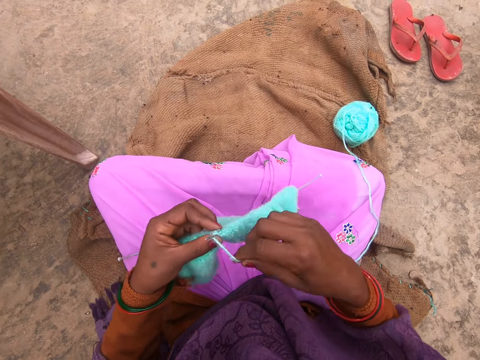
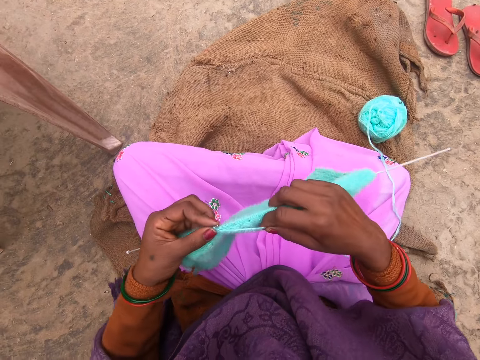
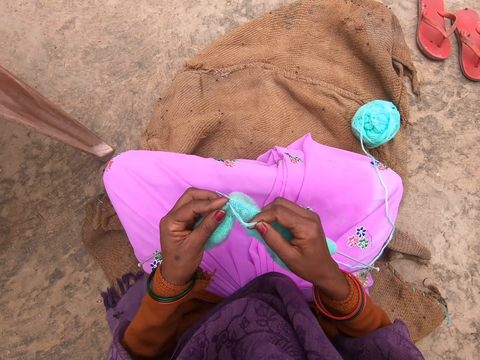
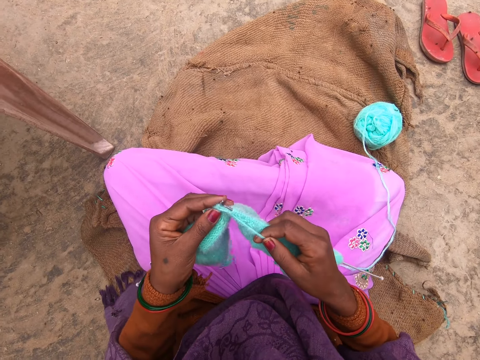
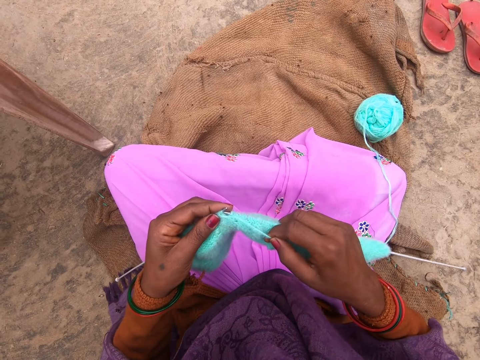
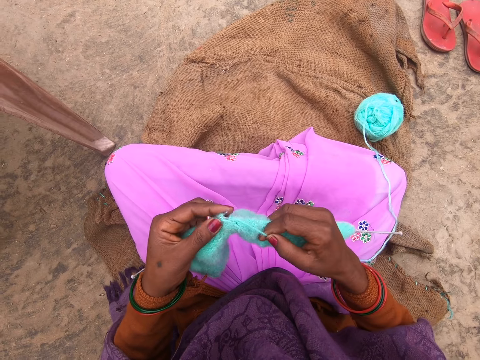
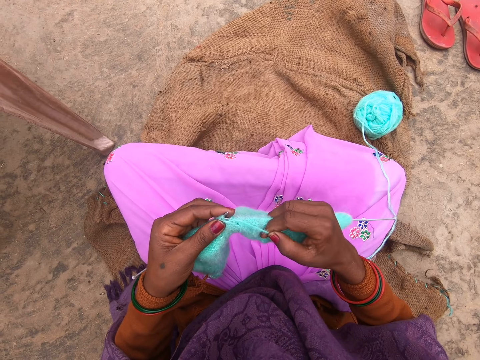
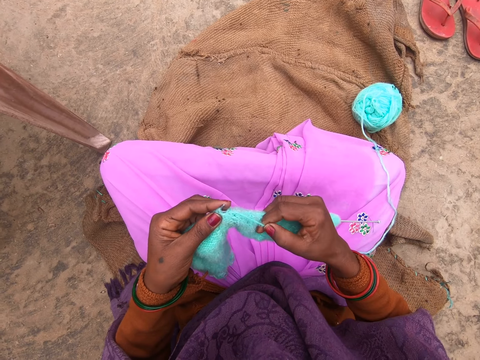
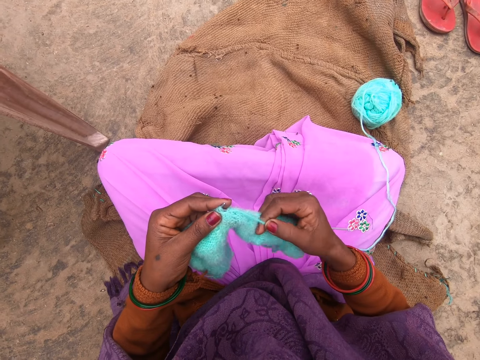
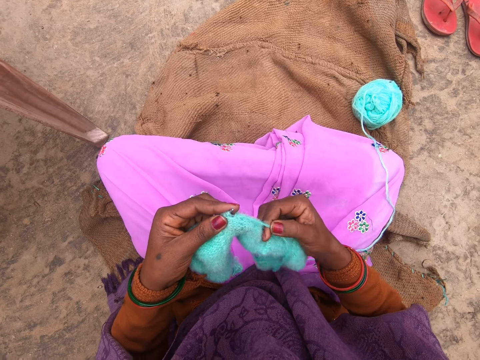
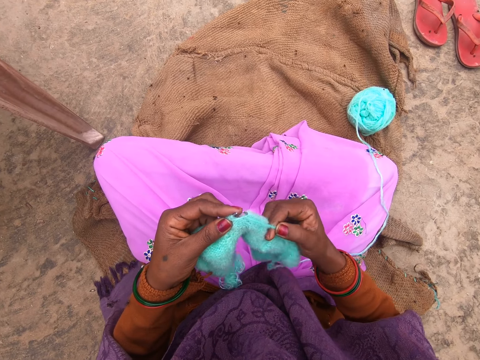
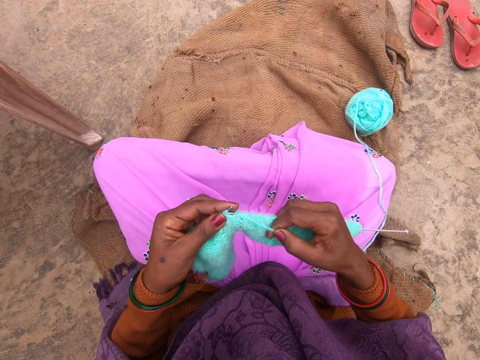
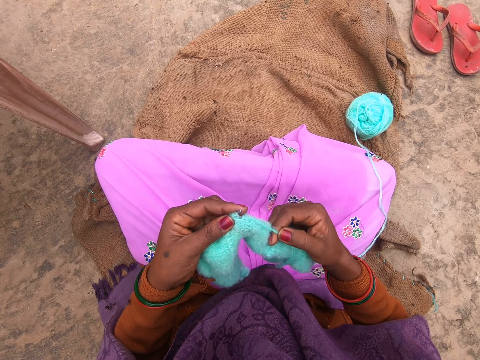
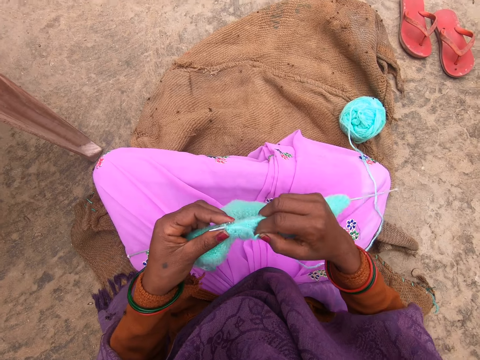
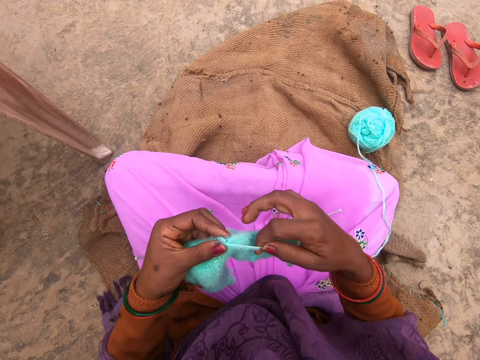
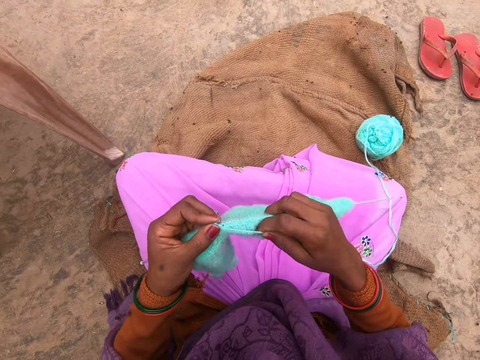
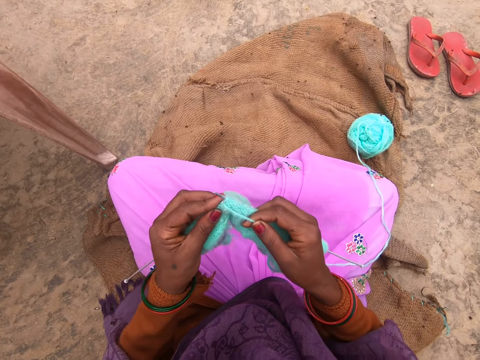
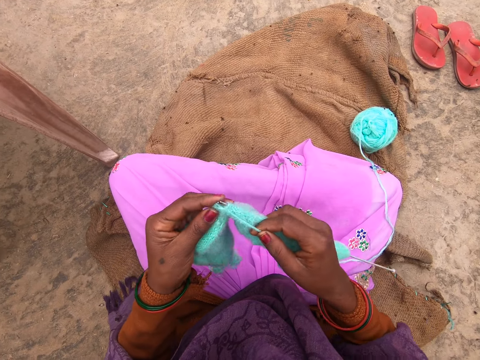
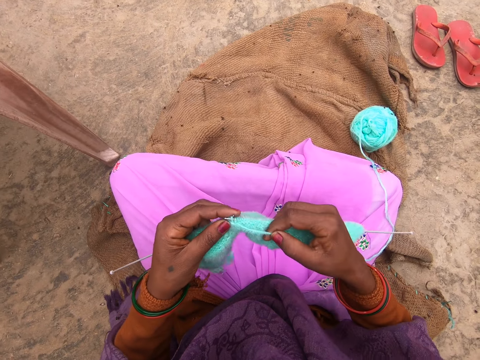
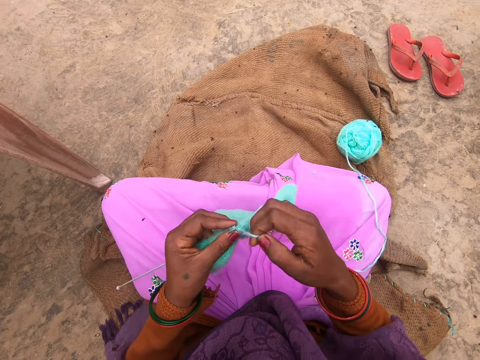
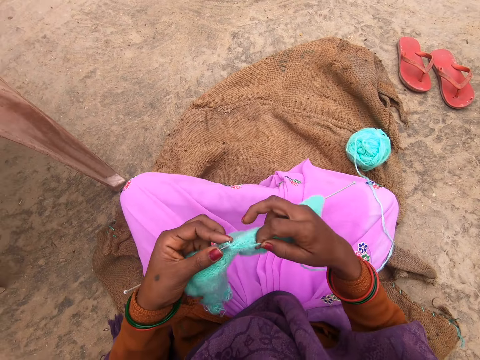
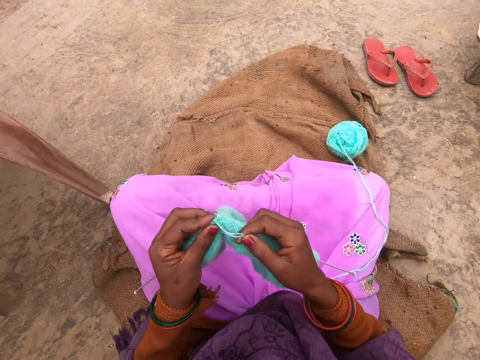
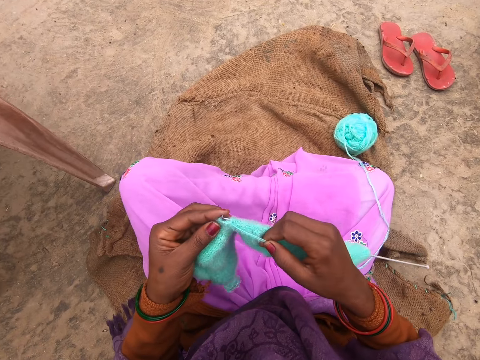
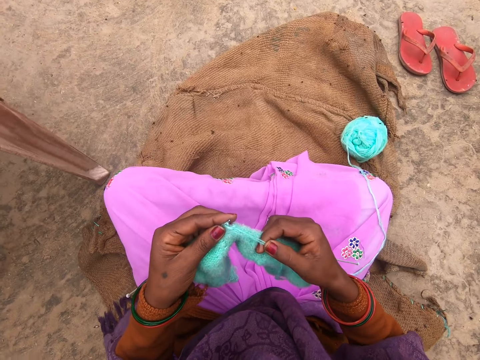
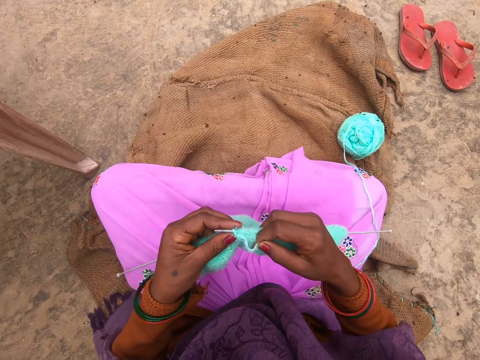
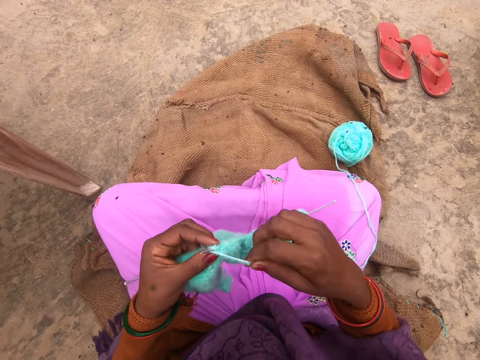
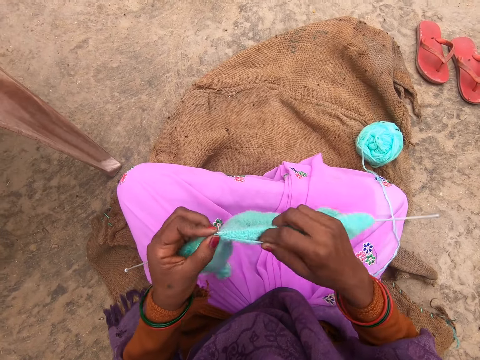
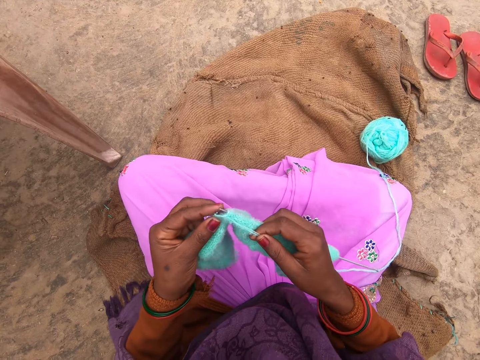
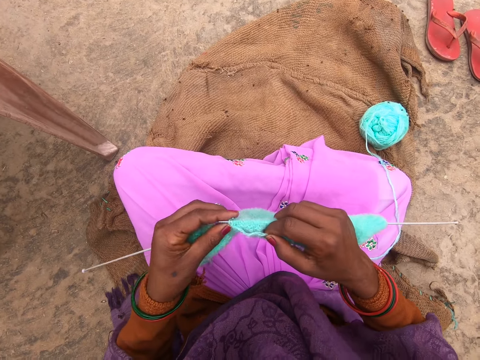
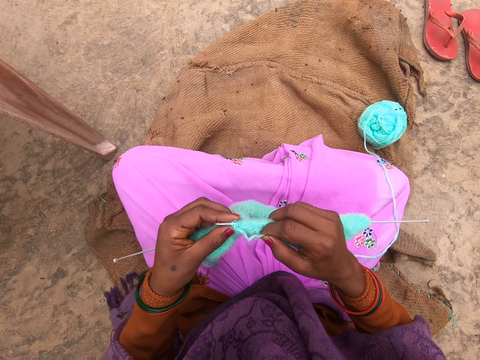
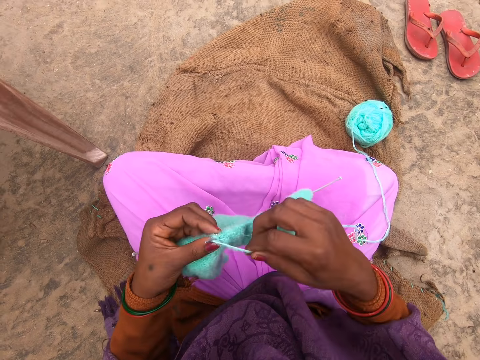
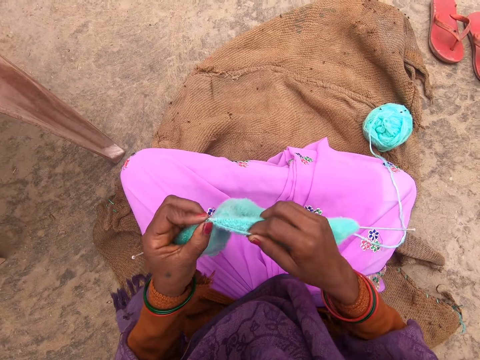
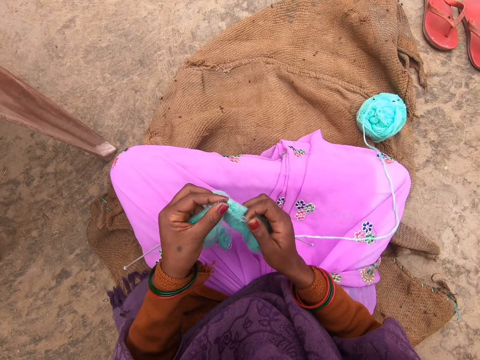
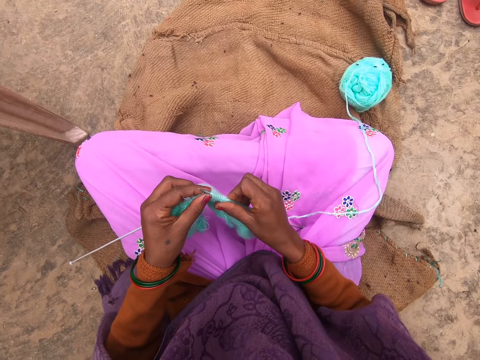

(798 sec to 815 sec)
The camera wearer rolls the yarn around a knitting needle. They knit the fabric with the knitting needles. They roll the yarn around the knitting needle. They knit the fabric with the knitting needles. They roll the yarn around the knitting needle. They knit the fabric with the knitting needles. They roll the yarn around the knitting needle. They knit the fabric with the knitting needles. They roll the yarn around the knitting needle. They knit the fabric with the knitting needles.

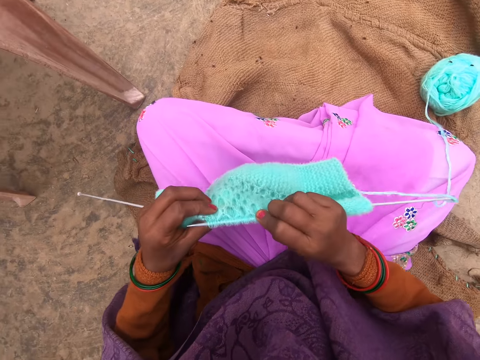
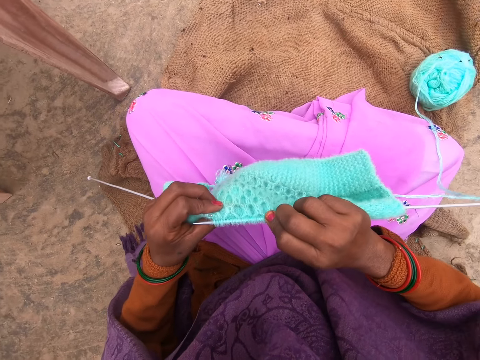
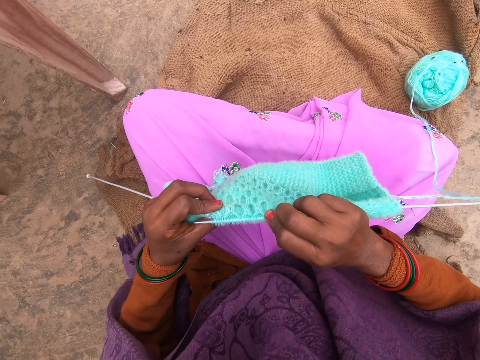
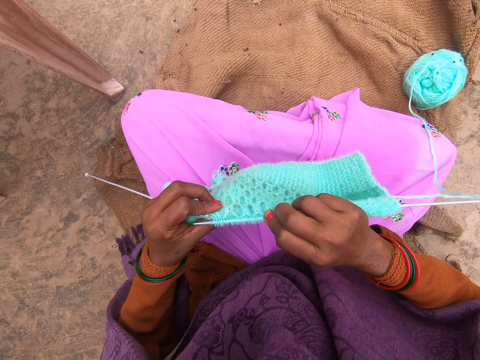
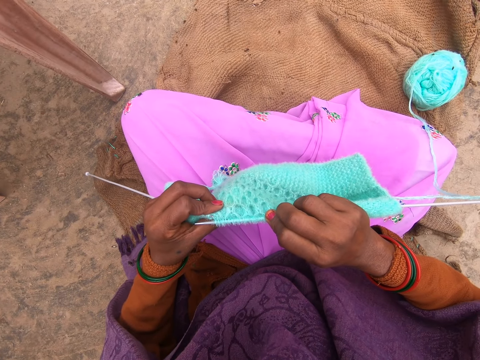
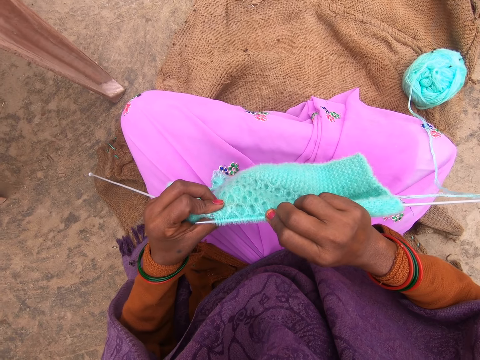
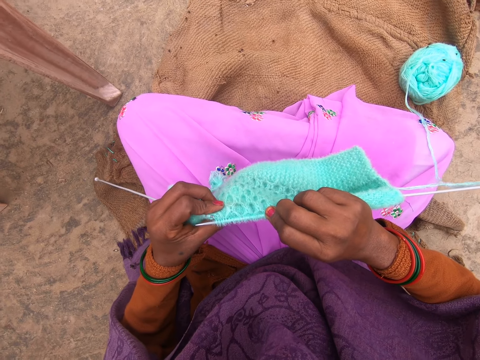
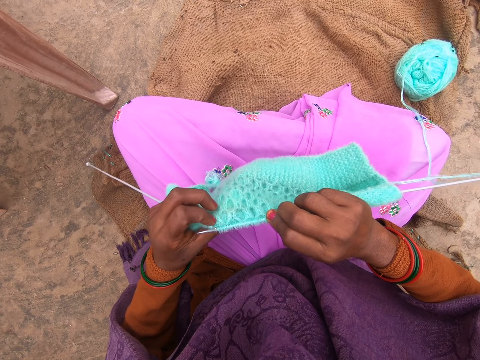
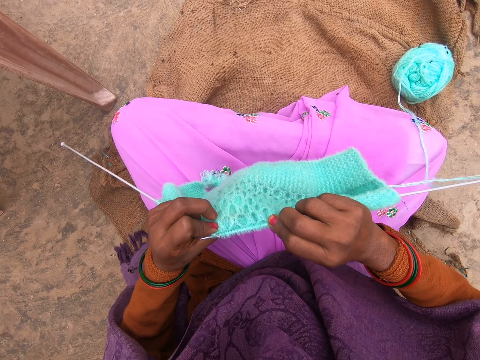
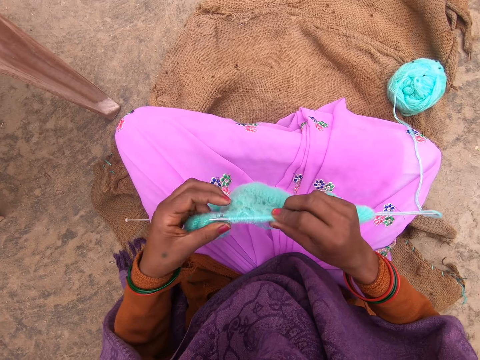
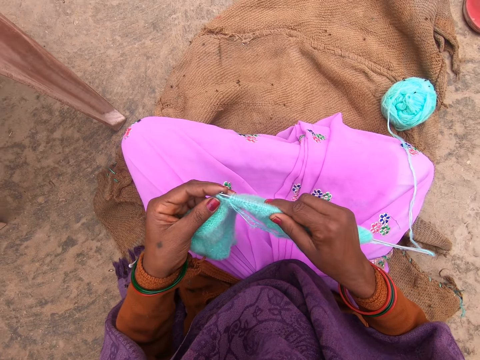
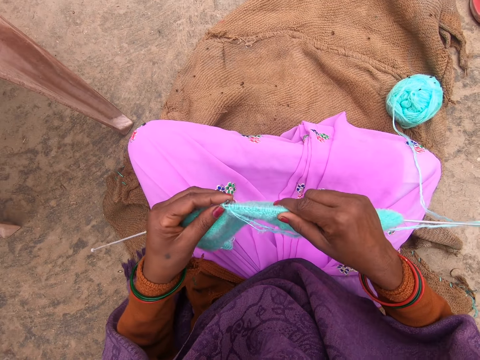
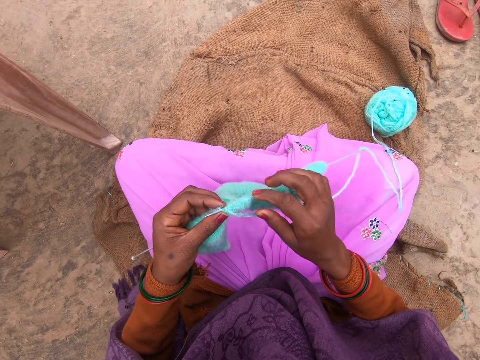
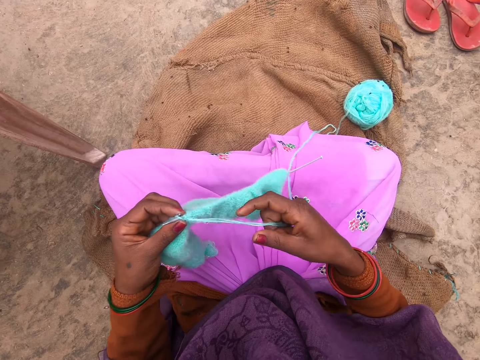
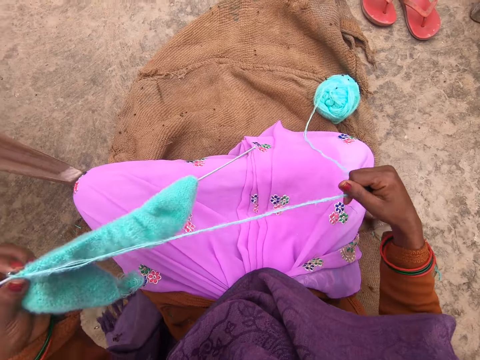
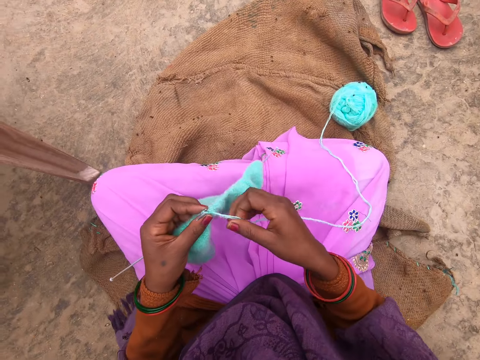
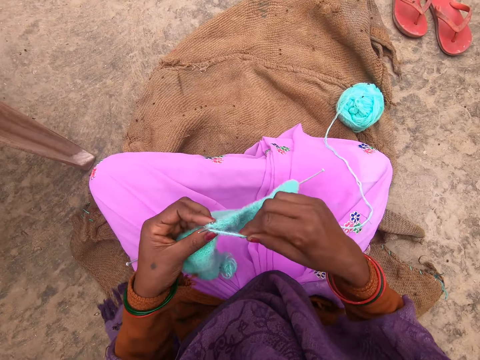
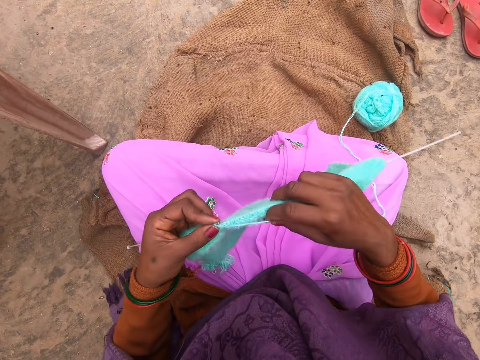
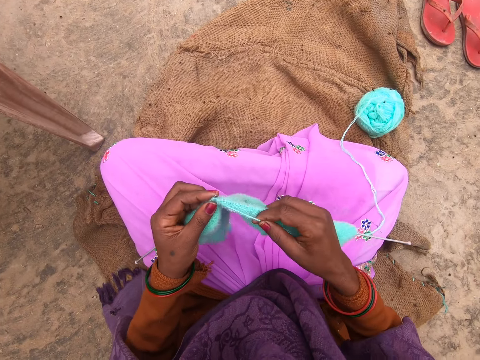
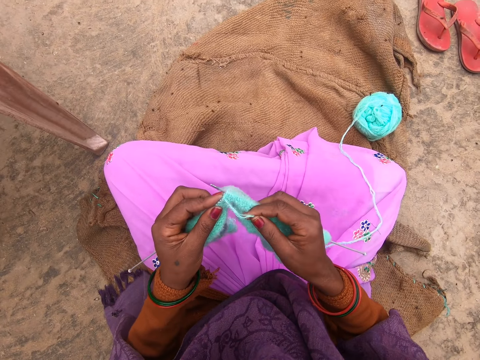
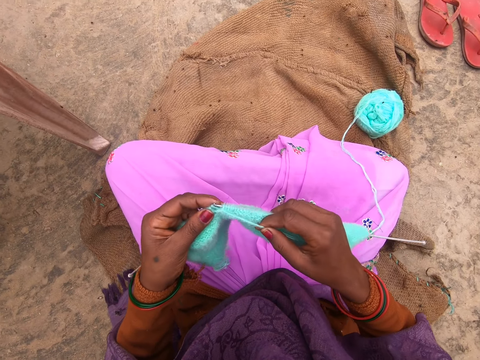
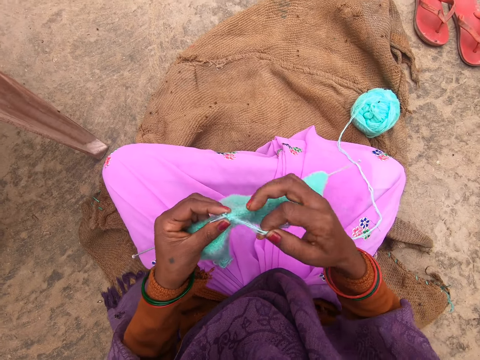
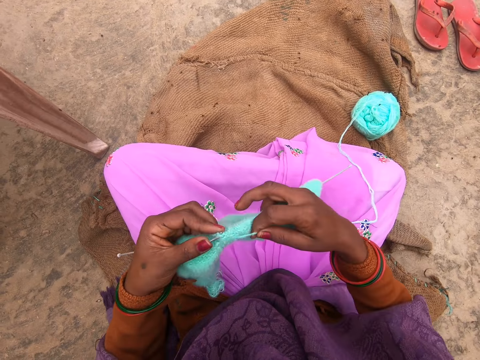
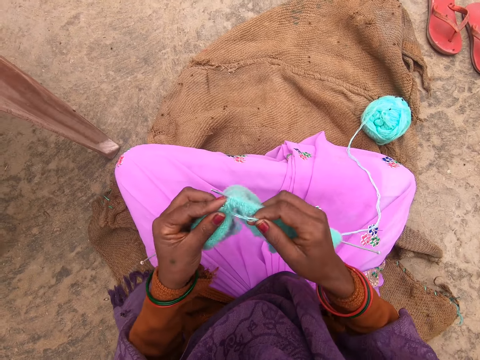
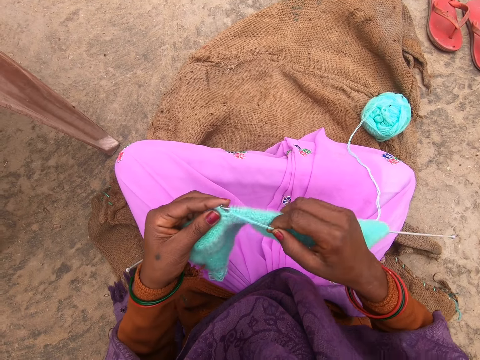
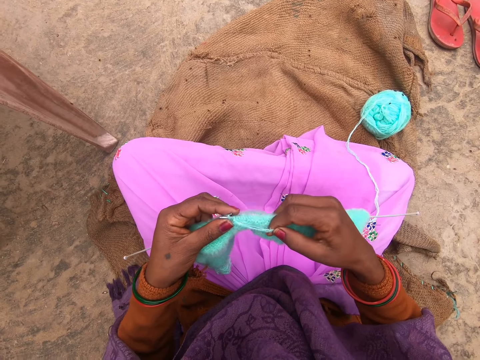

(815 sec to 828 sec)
The camera wearer adjusts the fabric. They check the fabric. They knit the fabric with the knitting needles. They pull the yarn. They straighten the thread. They roll the yarn around a knitting needle. They knit the fabric with the knitting needles again.
